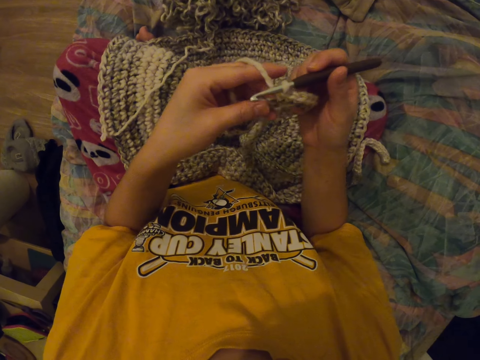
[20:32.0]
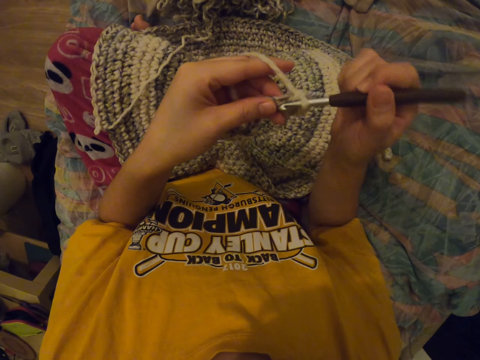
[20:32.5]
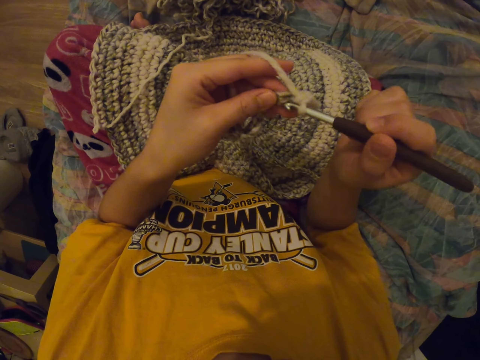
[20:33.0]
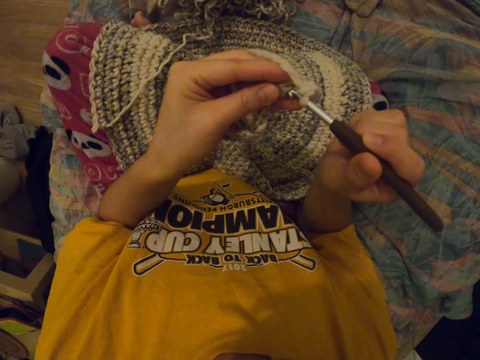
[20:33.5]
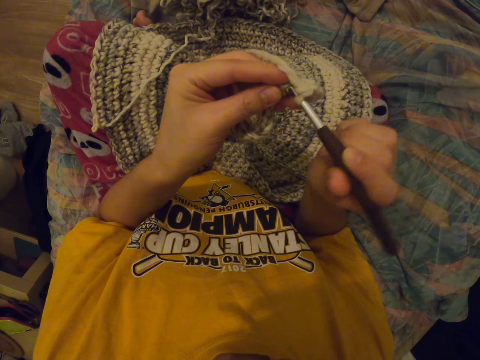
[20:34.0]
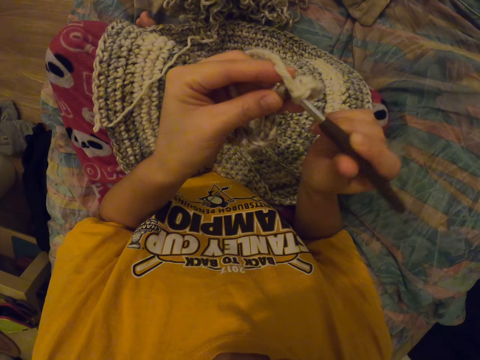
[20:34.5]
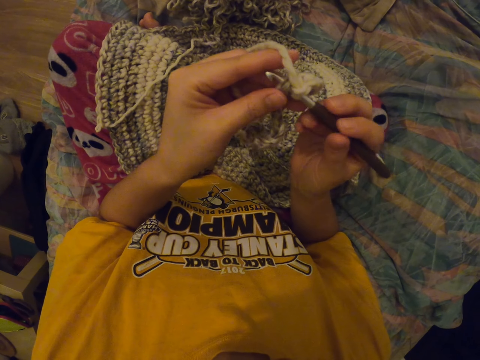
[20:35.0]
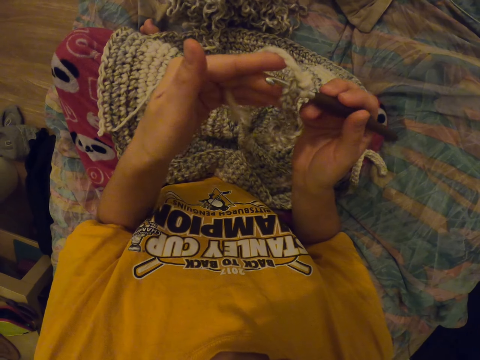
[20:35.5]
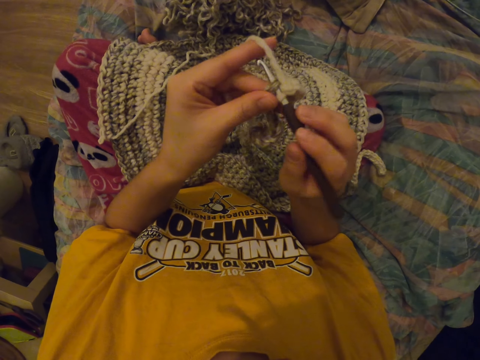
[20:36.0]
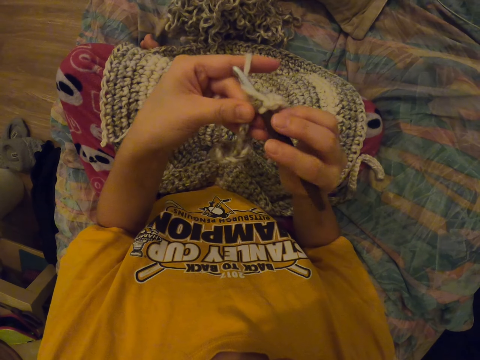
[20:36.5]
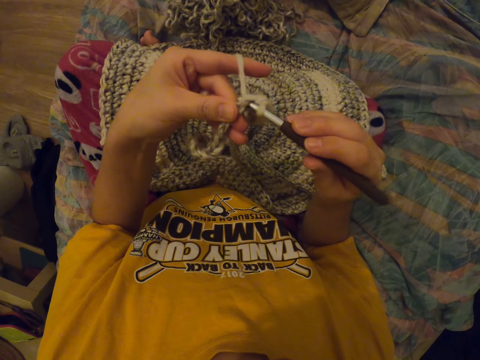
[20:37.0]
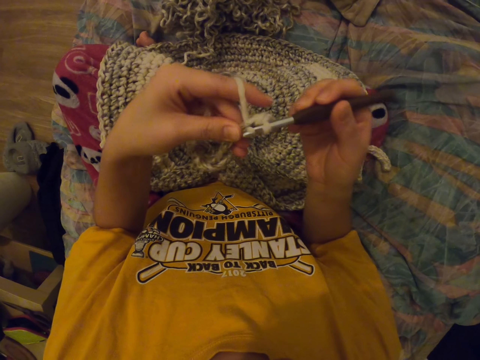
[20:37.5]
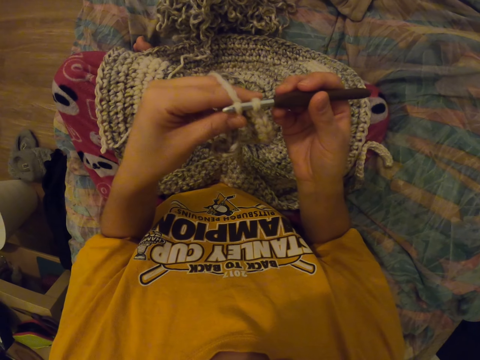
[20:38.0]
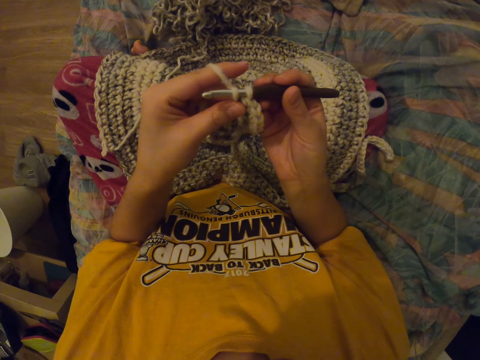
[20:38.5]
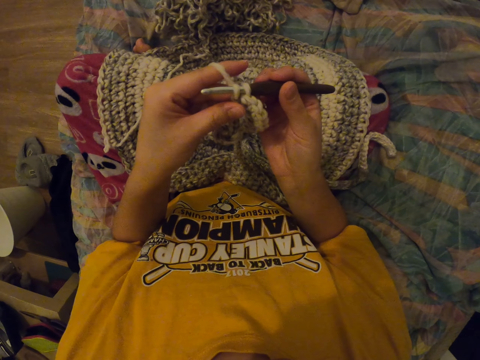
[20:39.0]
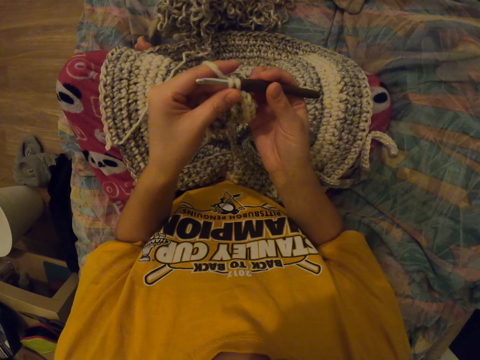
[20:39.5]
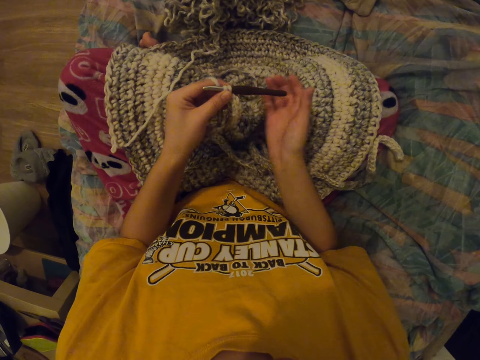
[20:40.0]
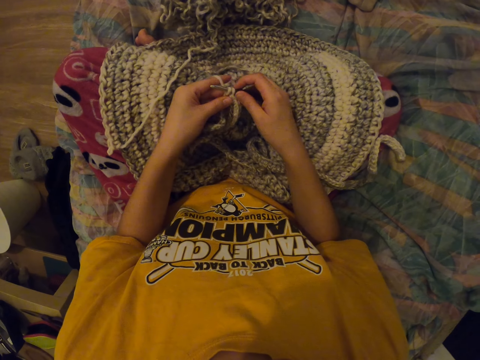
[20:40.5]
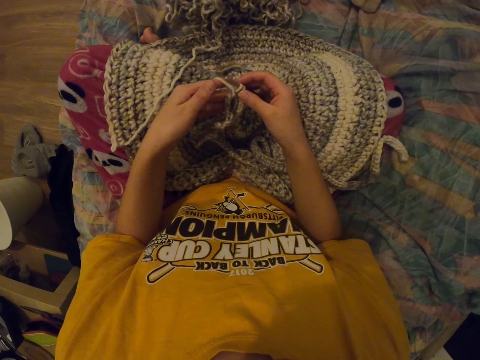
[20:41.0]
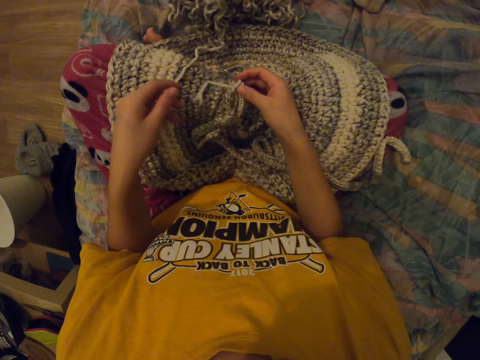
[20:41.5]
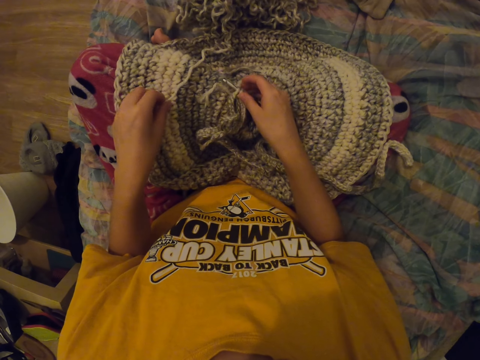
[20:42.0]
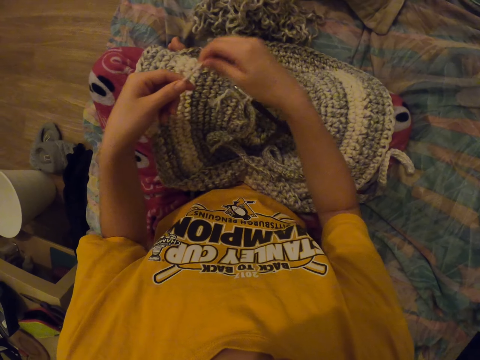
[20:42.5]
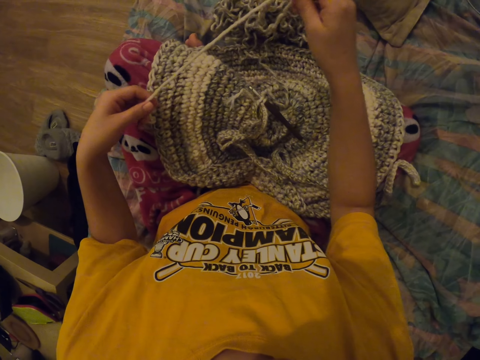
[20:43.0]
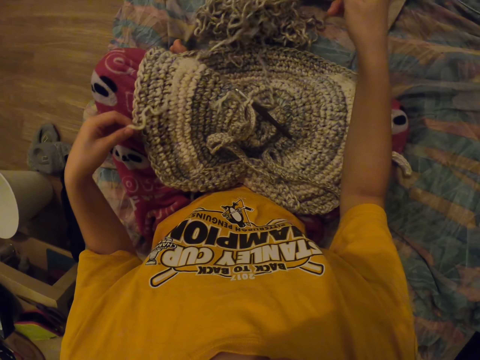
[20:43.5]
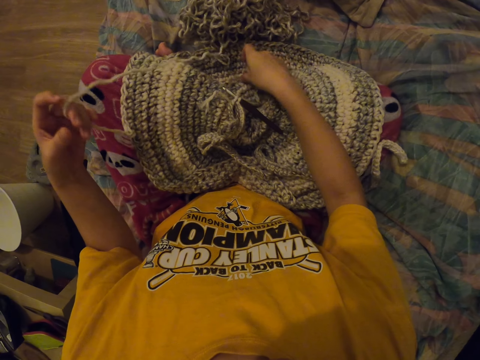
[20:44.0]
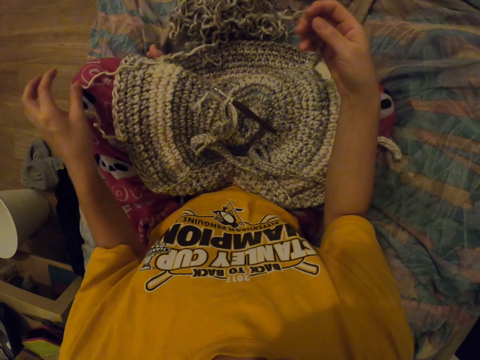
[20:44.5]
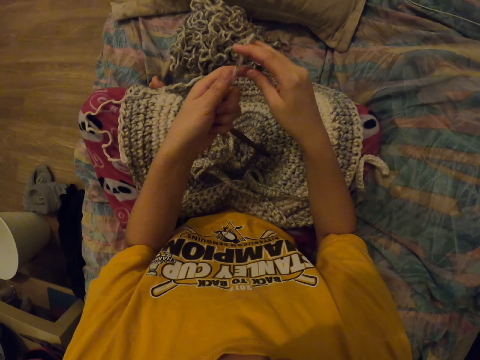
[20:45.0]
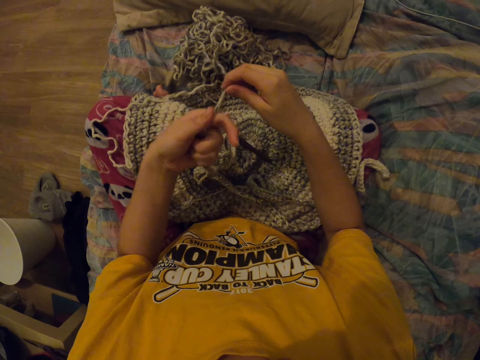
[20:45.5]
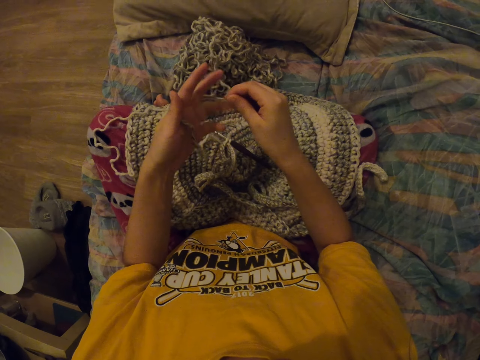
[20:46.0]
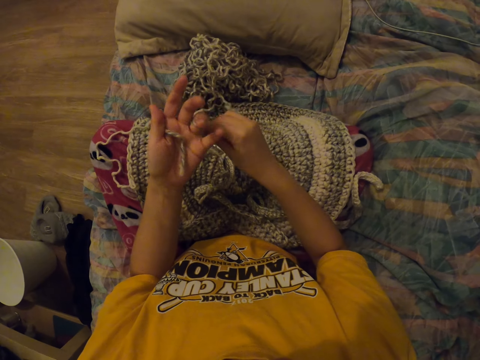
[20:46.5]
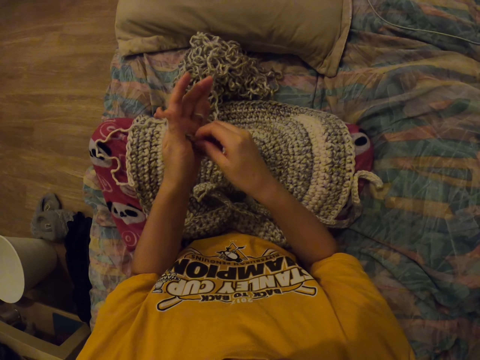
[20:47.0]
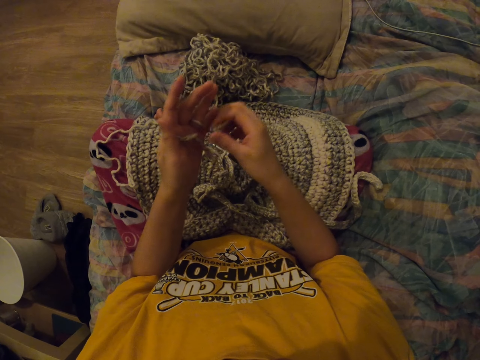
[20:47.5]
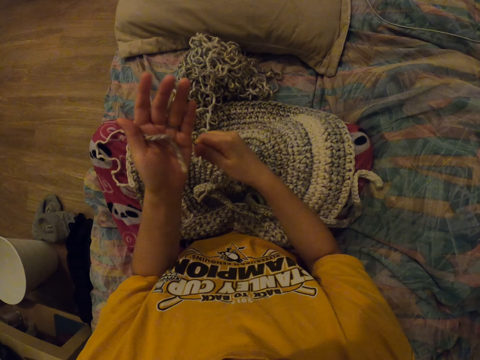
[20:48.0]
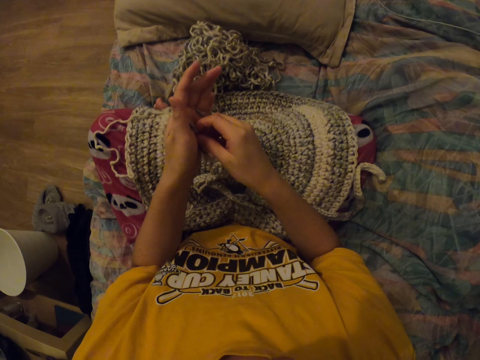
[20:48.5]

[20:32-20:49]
The camera wearer knits a mat. They interlock the loop of thread with the crochet hook. They put down the garment. They straighten a thread on the hand. They pull the thread. They pick up the thread. They roll the thread on the hand.

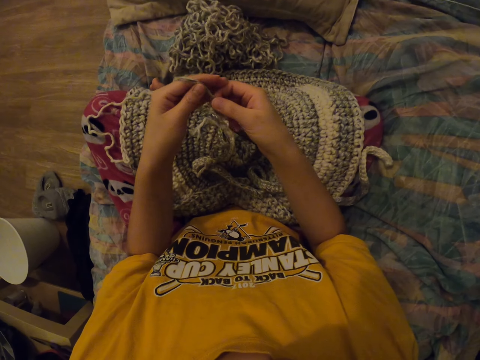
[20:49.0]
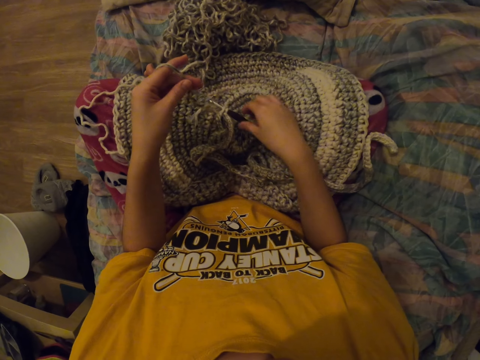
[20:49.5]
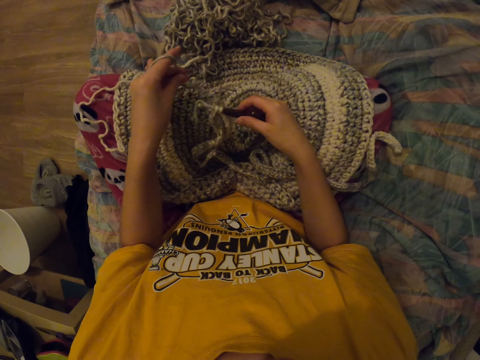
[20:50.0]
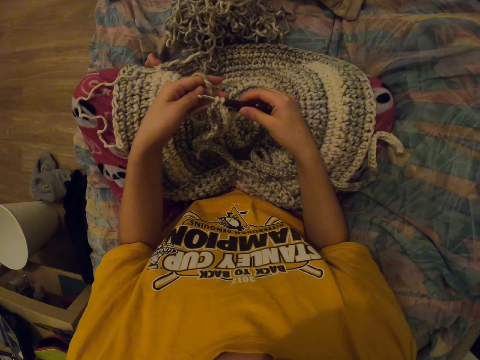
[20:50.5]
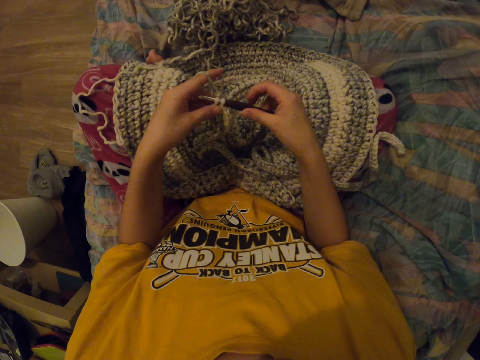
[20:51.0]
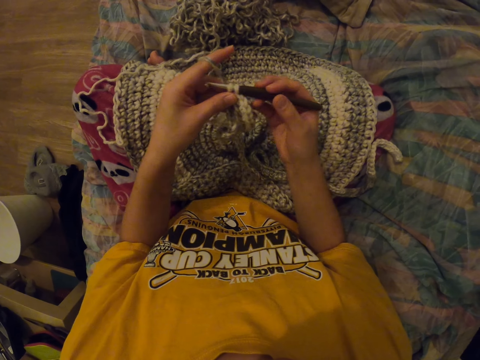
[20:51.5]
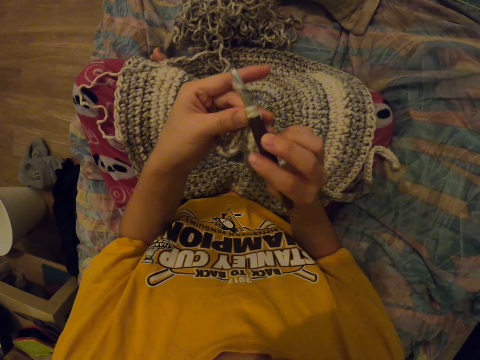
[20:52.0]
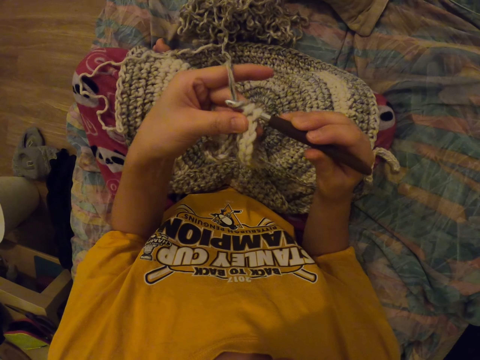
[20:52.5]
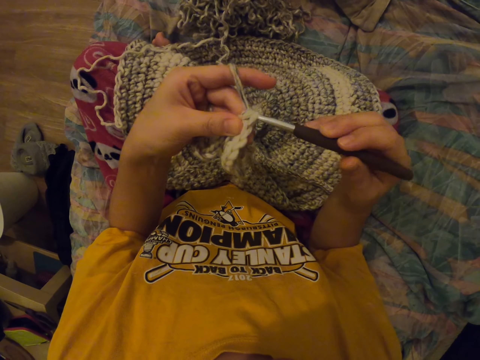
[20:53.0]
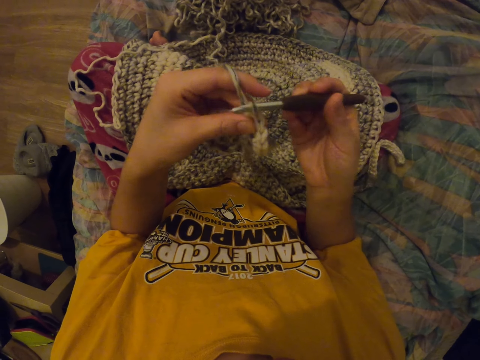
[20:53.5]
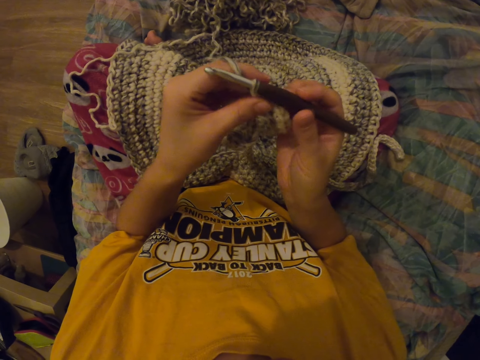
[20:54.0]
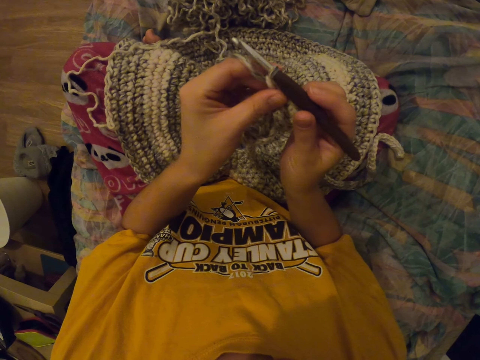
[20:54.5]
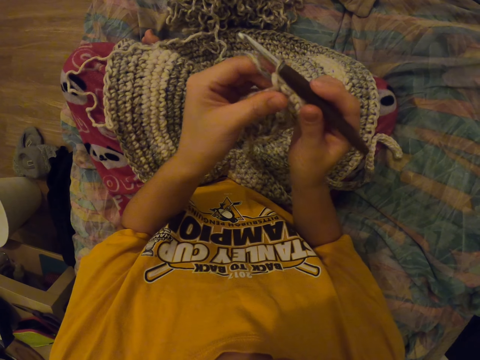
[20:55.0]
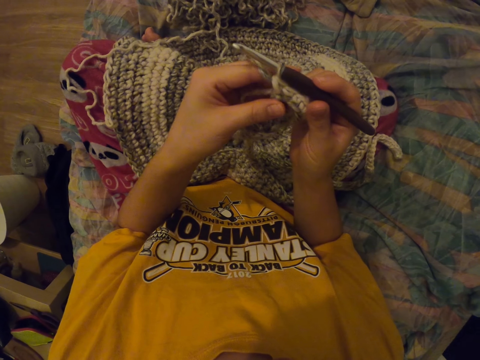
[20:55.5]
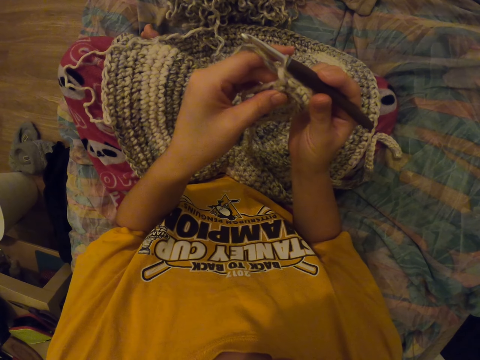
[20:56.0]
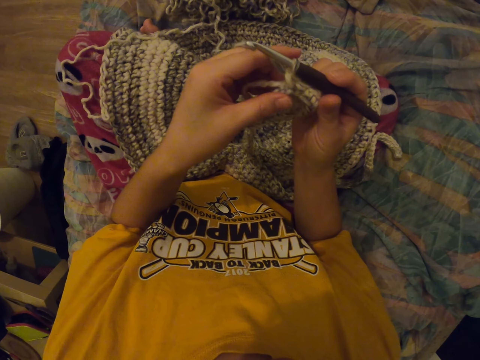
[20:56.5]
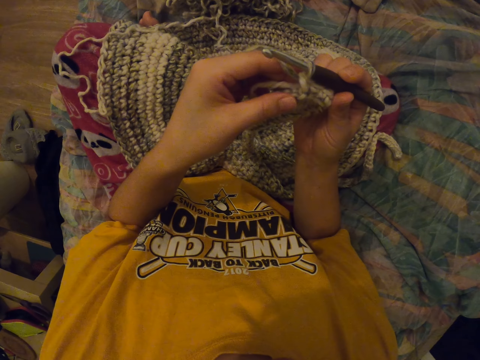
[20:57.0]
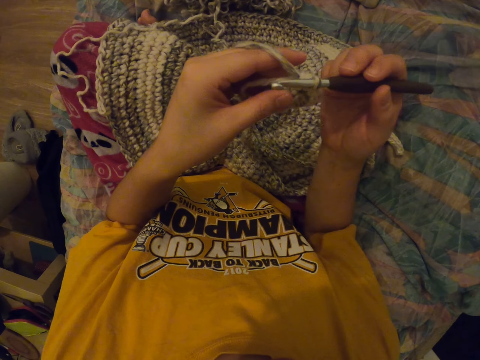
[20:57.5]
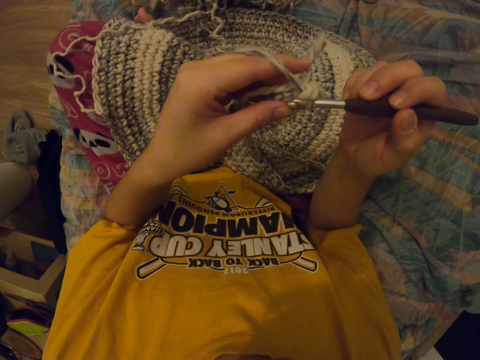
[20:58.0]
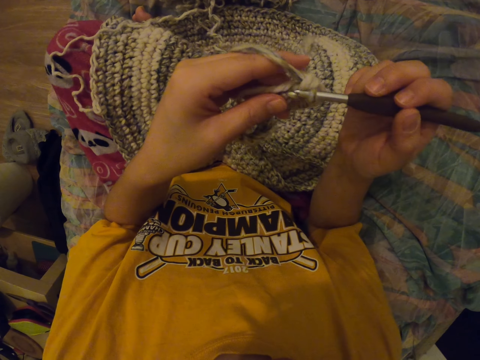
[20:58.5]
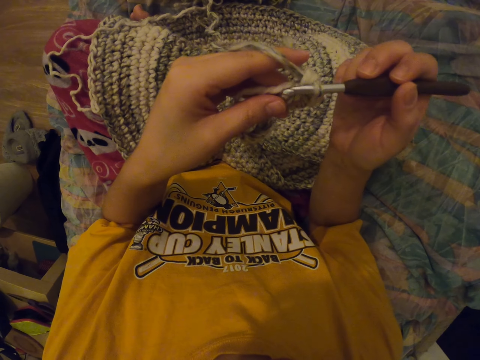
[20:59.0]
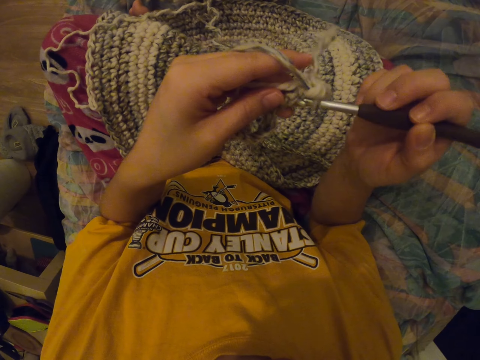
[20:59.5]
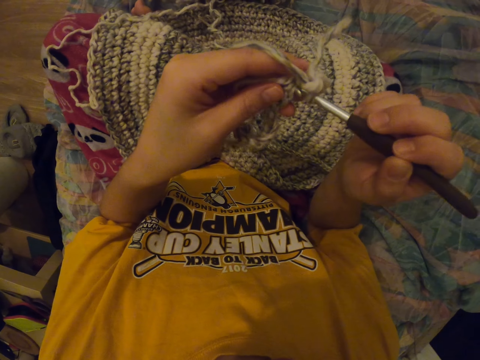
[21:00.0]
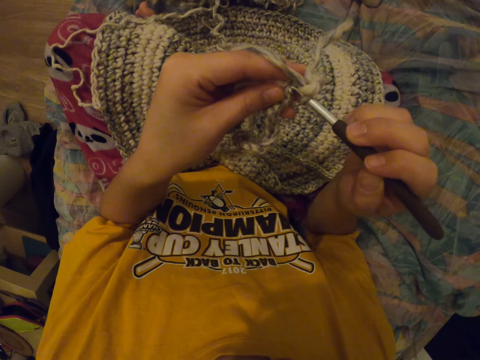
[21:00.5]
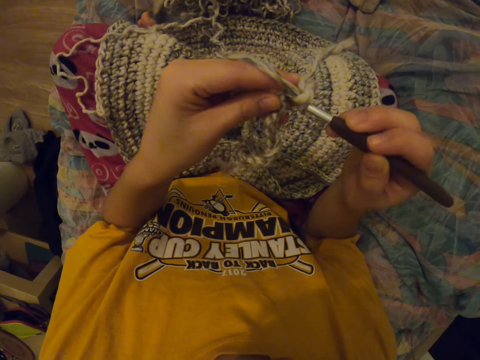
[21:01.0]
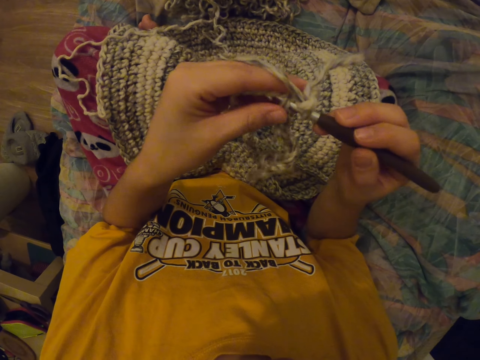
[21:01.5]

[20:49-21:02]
The camera wearer takes the crochet hook. They knit the mat. They interlock the loop of thread with the crochet hook.
